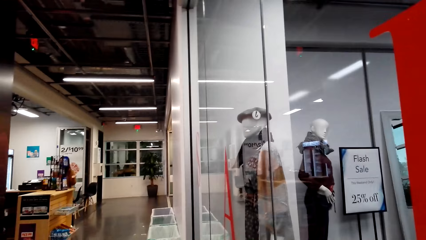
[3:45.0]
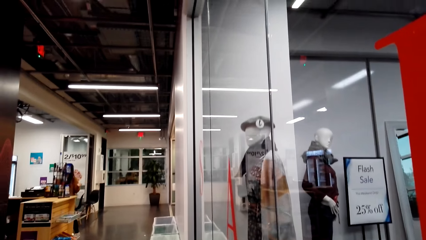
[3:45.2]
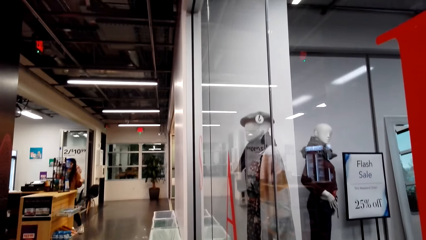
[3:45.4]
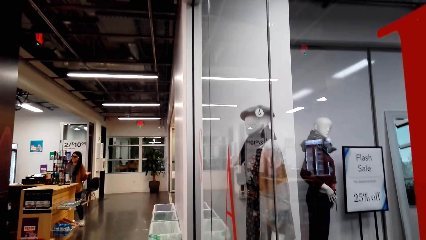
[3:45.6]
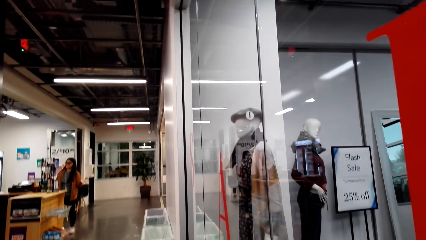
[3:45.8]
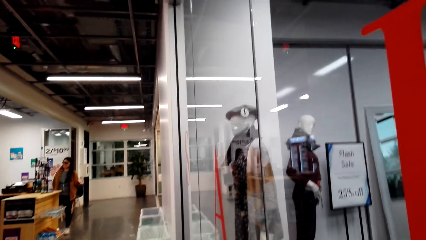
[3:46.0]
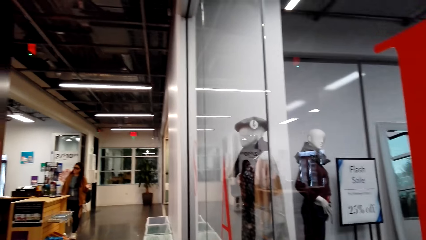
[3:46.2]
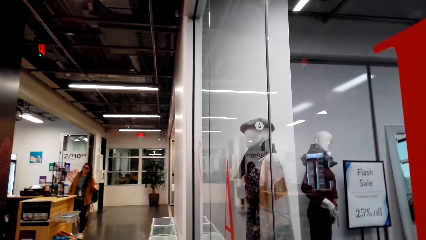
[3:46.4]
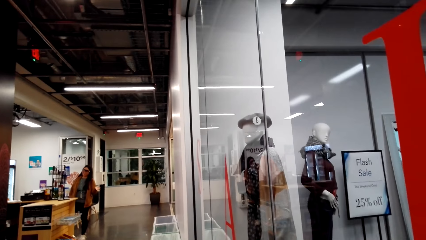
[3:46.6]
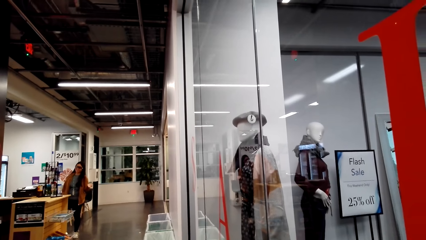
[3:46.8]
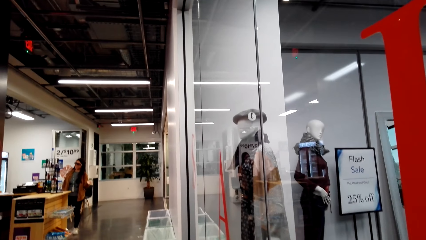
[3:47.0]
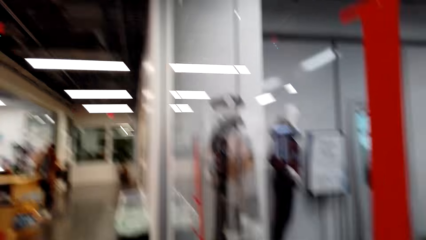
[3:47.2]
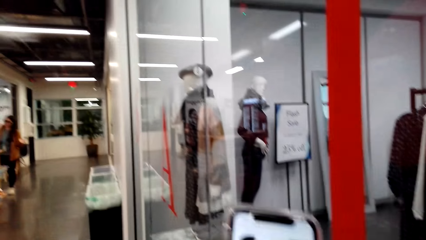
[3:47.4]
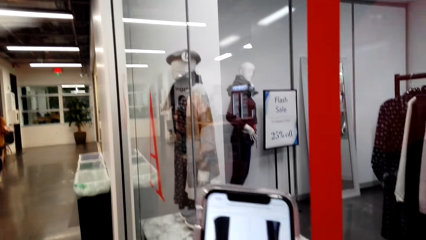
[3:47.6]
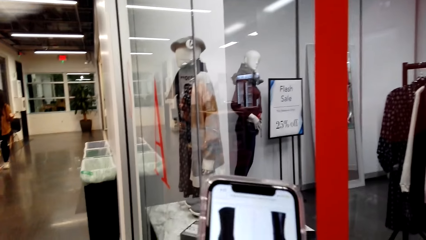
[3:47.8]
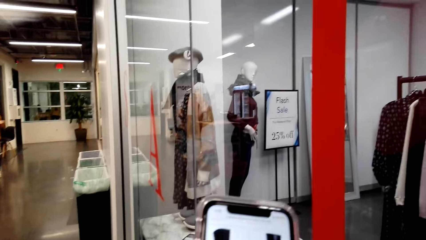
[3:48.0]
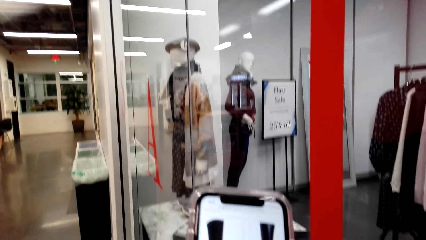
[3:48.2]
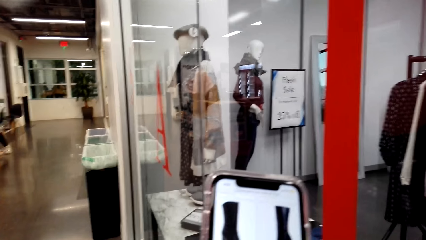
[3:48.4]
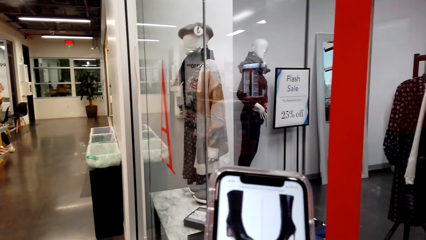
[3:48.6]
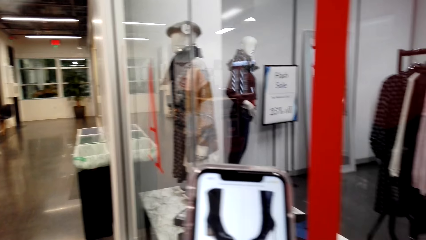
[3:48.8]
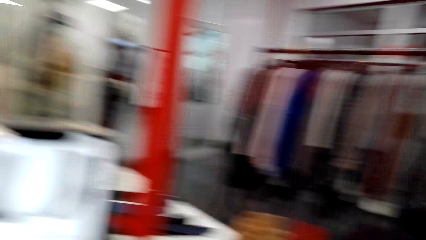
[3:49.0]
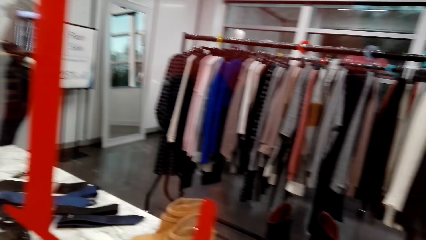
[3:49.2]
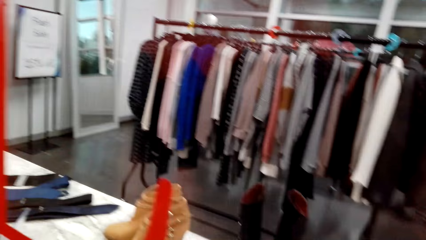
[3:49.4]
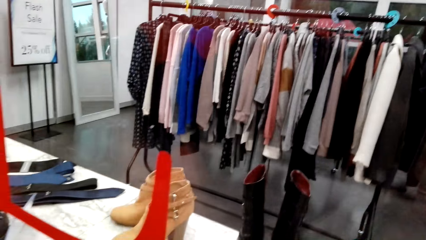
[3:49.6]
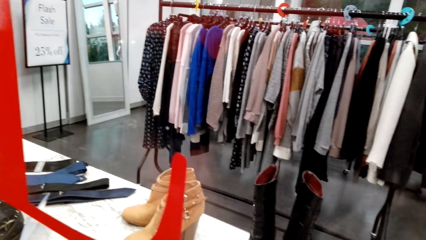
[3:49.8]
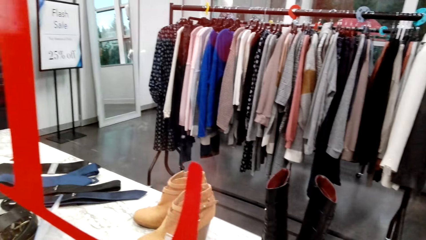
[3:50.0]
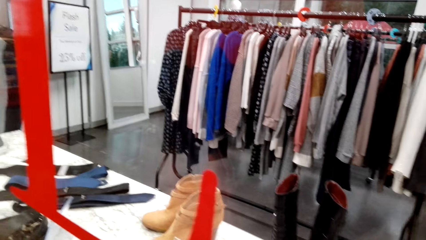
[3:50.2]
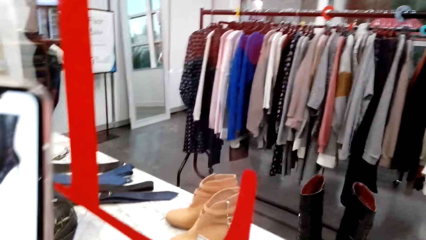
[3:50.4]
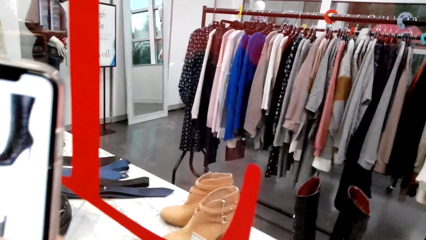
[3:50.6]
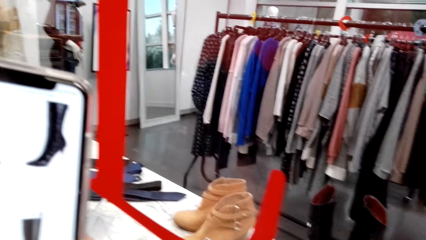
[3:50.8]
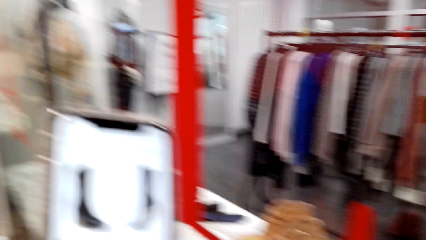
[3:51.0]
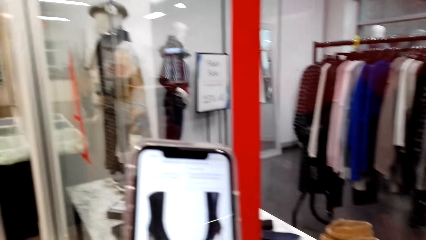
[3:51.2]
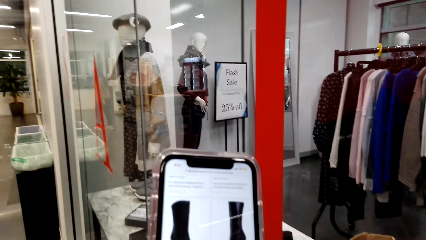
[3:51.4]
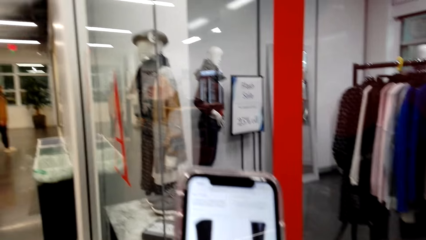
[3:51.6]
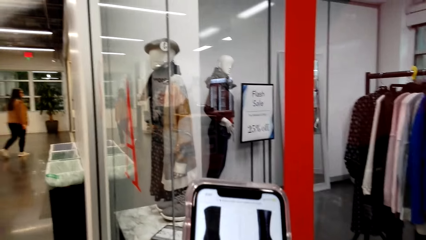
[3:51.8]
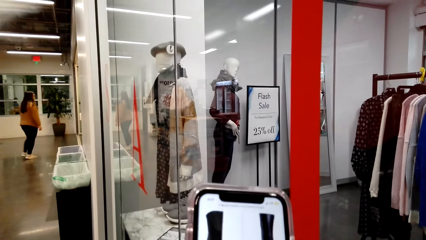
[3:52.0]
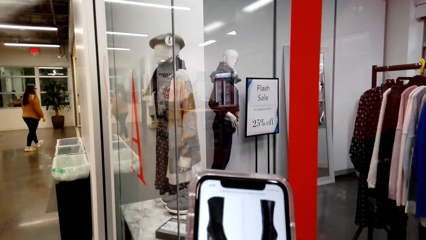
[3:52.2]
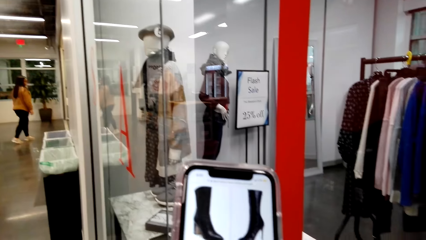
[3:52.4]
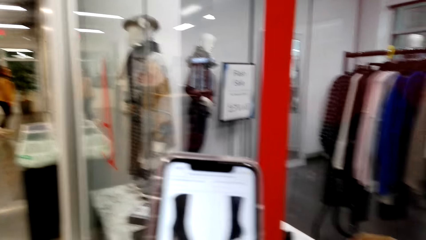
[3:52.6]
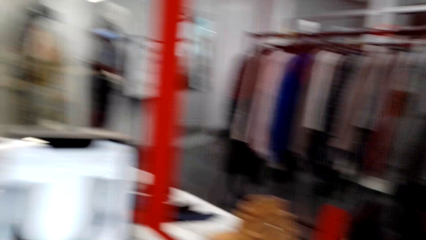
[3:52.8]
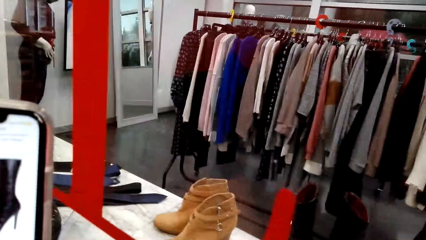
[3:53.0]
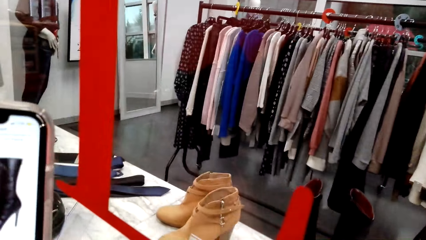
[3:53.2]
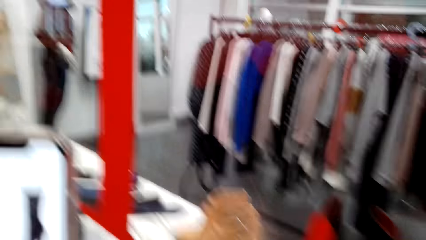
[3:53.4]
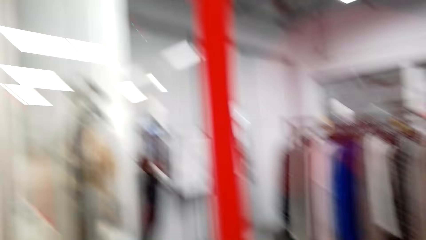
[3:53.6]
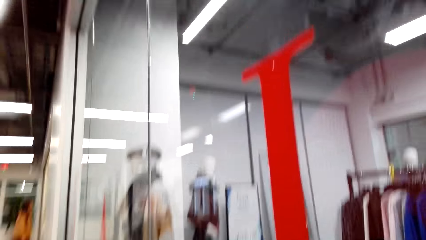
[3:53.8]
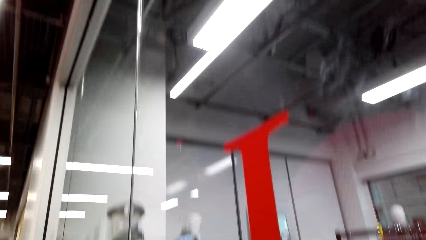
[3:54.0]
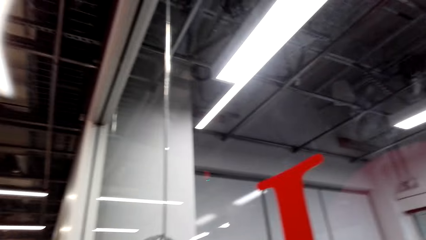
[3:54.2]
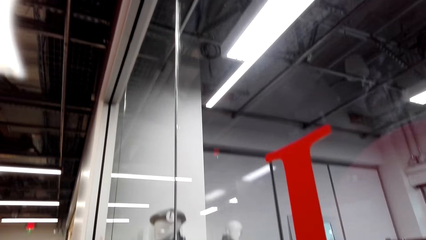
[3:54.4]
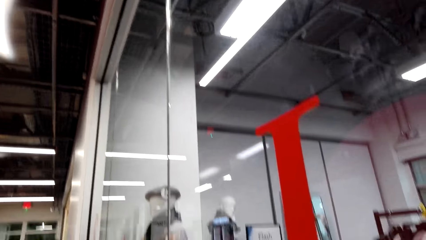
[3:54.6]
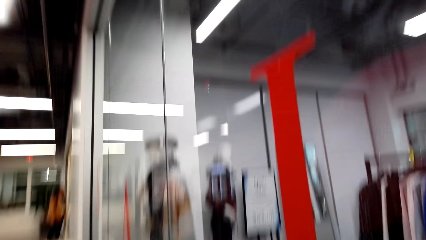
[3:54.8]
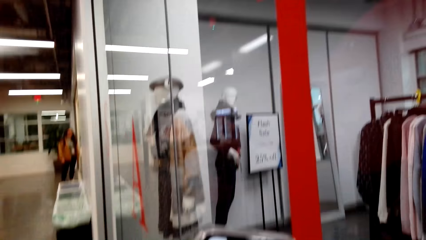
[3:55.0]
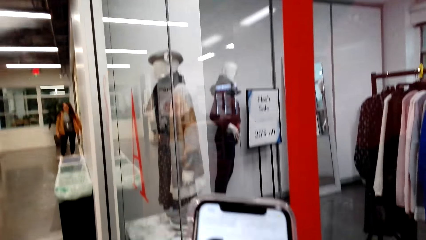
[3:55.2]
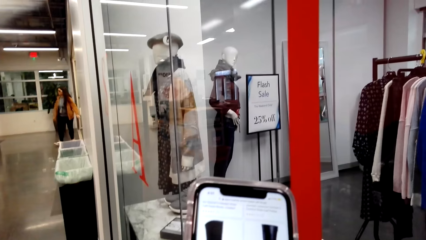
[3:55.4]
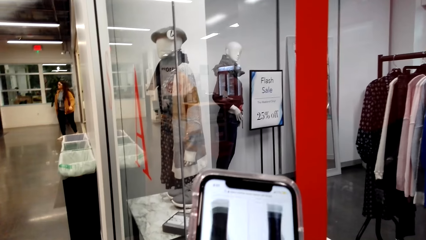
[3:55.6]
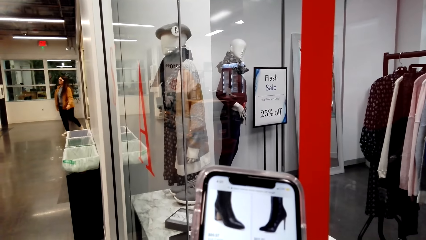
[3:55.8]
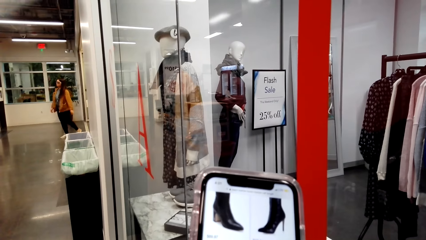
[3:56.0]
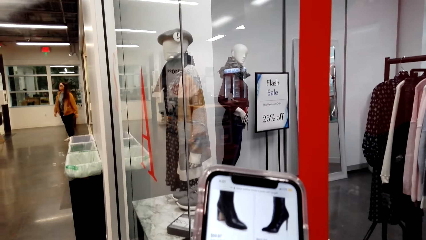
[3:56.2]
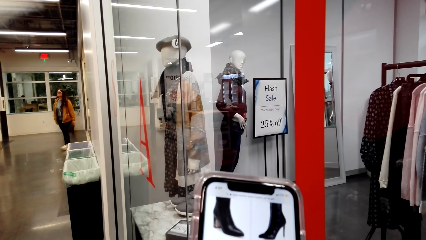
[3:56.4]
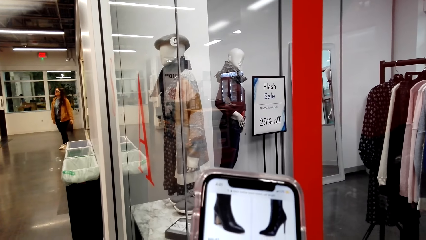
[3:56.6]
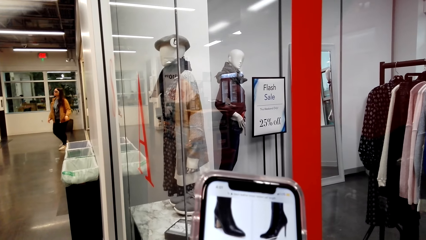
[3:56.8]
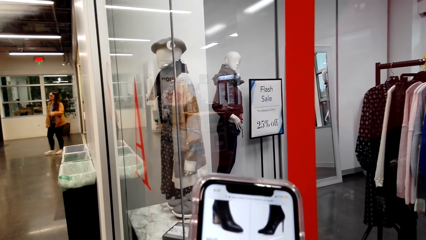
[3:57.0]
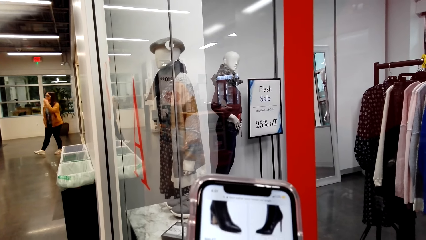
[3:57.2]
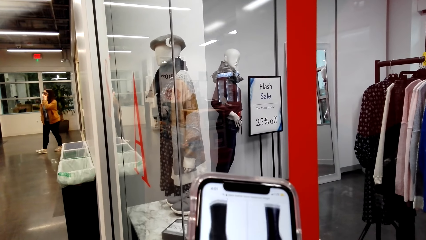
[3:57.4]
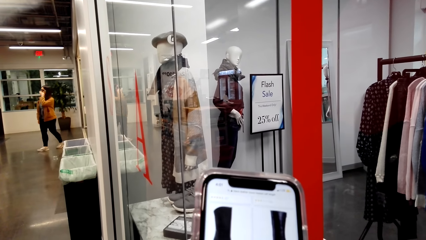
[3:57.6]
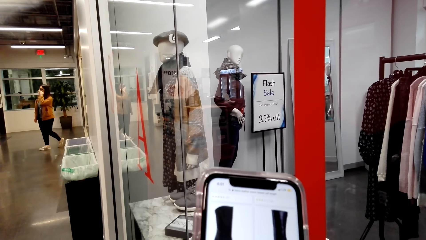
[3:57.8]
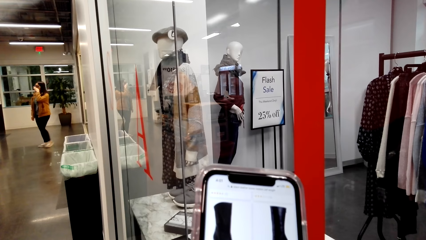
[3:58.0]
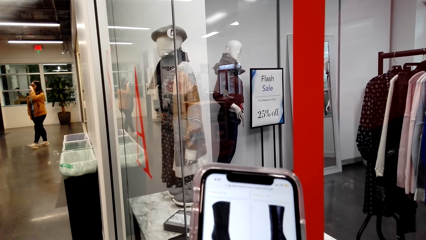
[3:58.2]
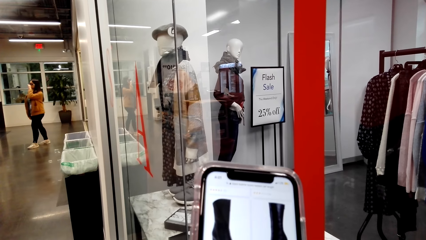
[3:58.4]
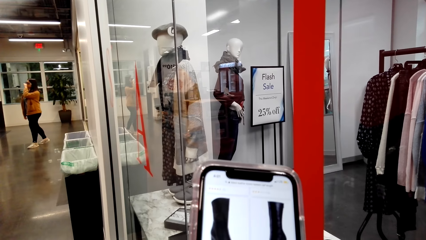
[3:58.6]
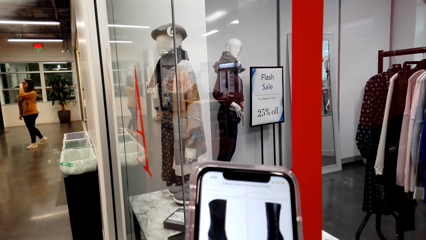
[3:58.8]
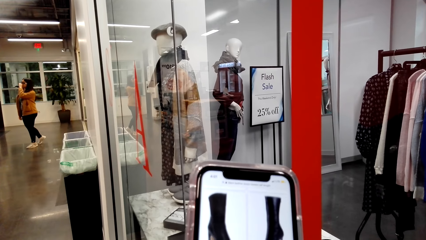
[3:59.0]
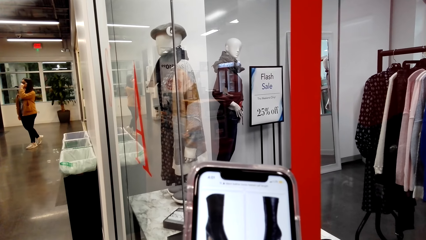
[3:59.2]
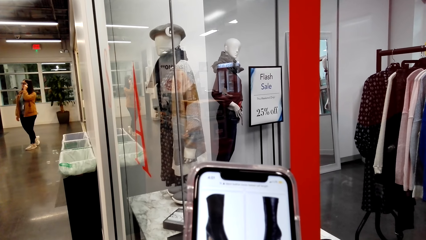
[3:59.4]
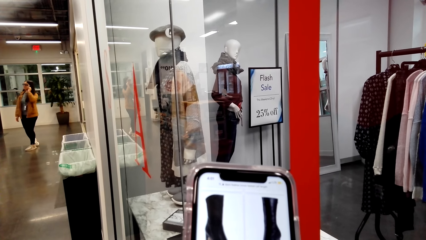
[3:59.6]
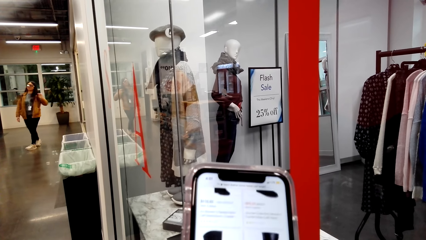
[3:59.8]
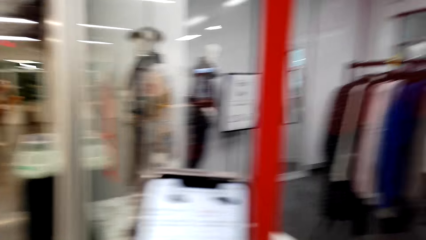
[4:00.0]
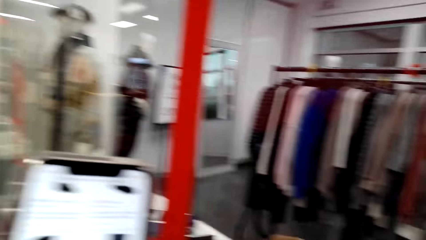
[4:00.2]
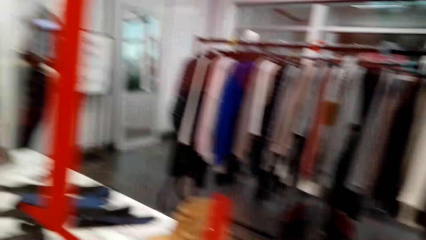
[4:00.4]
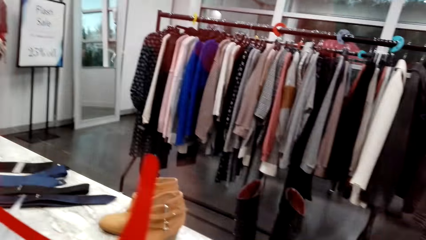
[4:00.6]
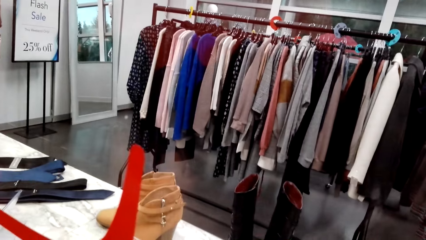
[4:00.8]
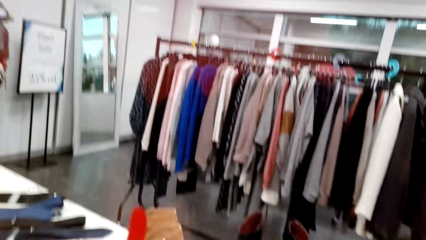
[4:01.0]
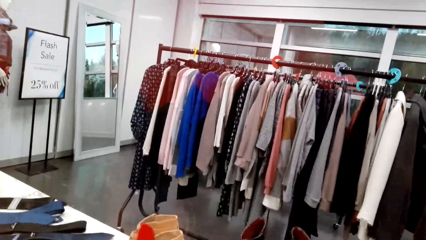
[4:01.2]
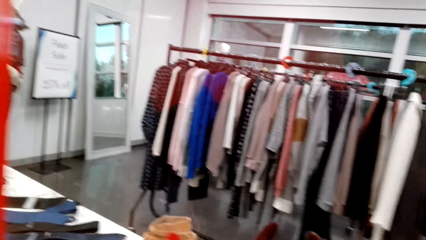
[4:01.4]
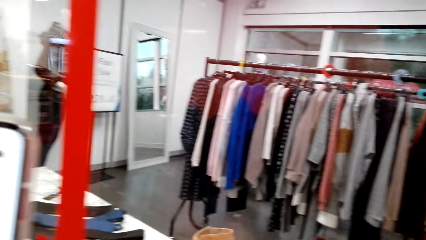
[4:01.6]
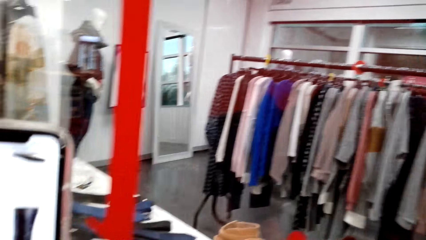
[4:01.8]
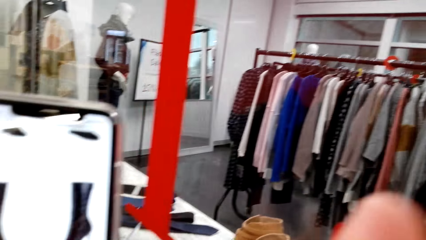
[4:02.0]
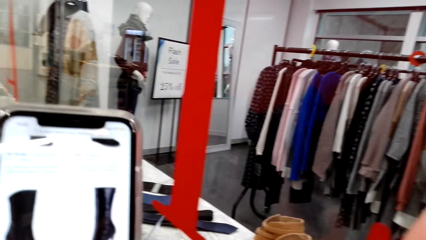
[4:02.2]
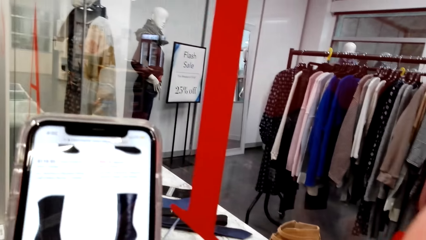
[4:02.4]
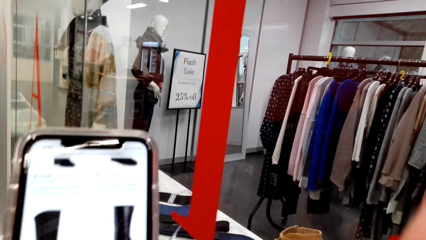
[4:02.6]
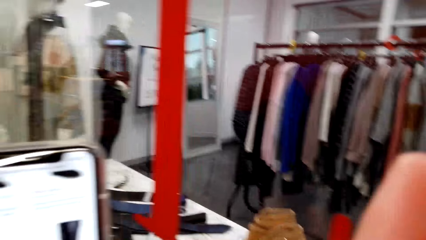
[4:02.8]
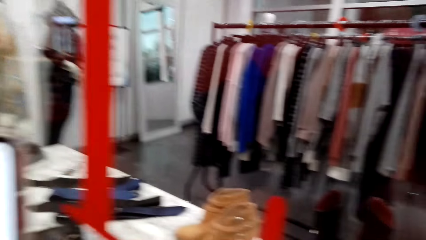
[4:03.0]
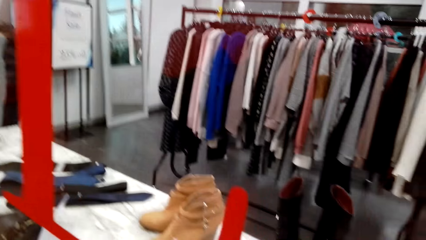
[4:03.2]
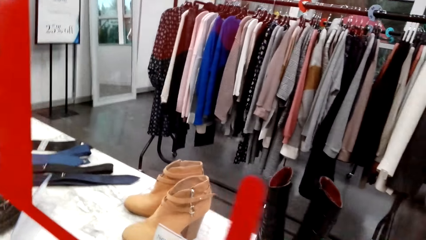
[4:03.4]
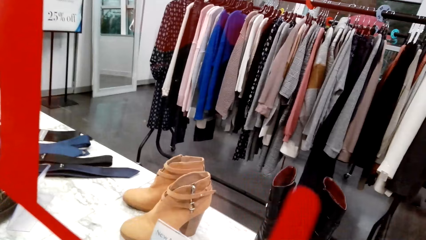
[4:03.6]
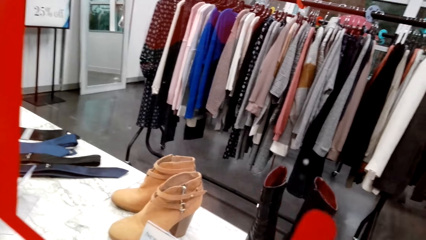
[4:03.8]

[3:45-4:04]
The camera wearer looks around a room. She talks to a lady. She operates a phone with her hands. She looks around the store. She uses the phone. She looks around. She operates the phone with her hands. She looks around the store. She uses the phone.
